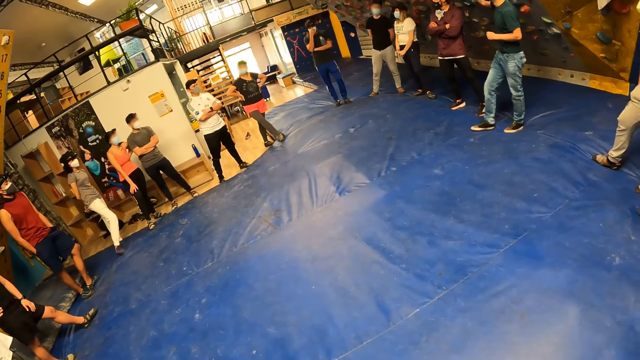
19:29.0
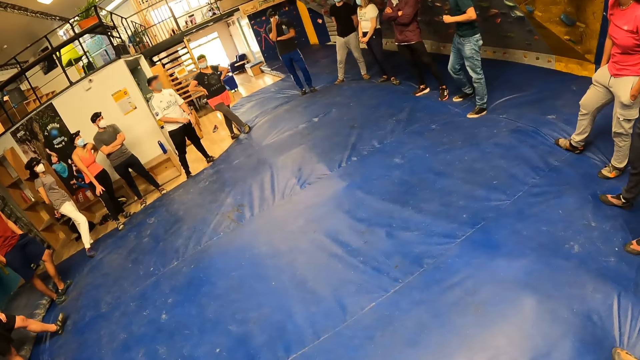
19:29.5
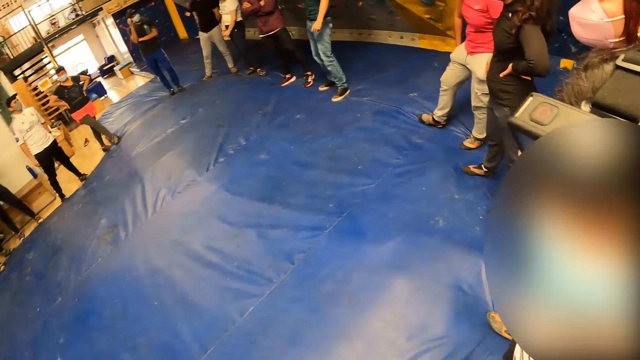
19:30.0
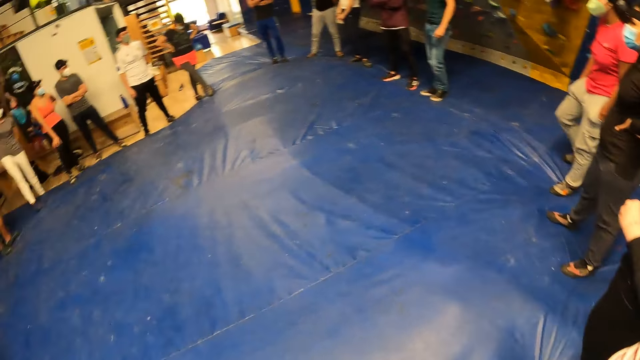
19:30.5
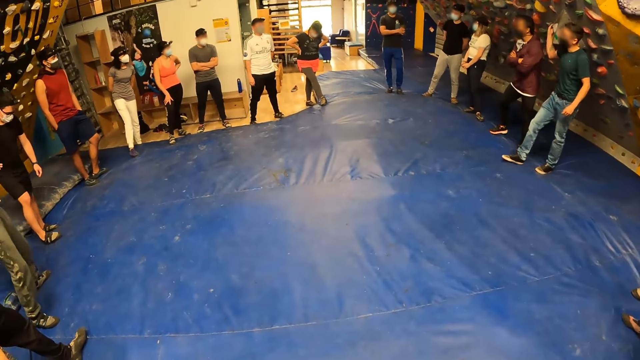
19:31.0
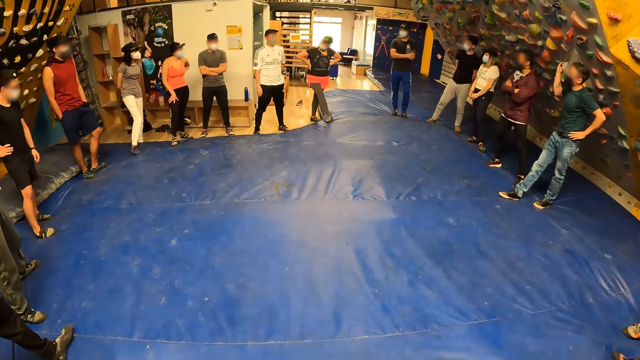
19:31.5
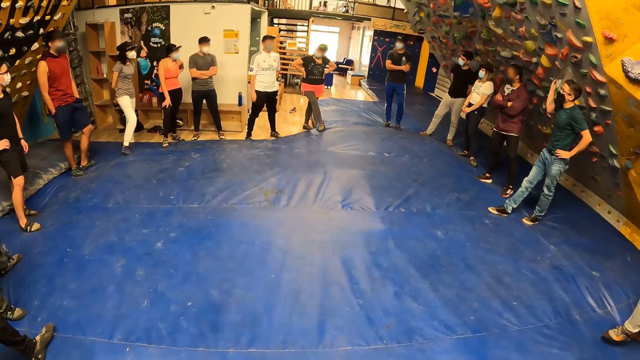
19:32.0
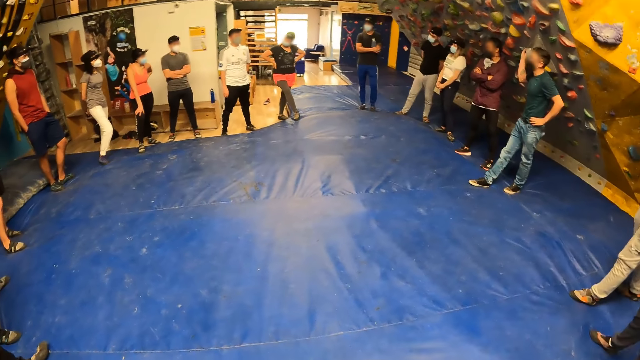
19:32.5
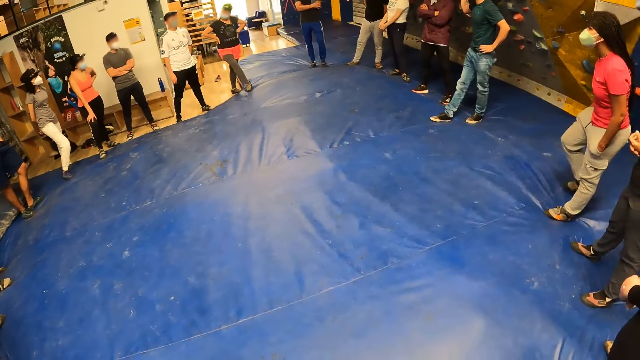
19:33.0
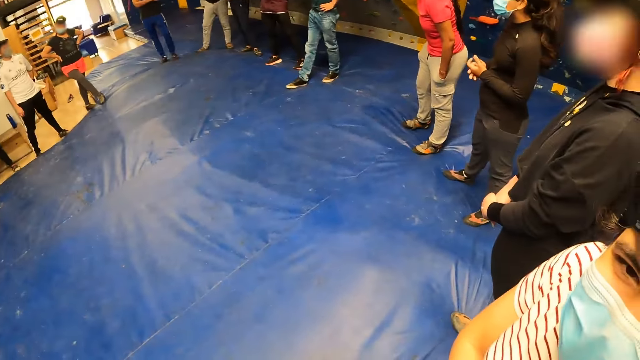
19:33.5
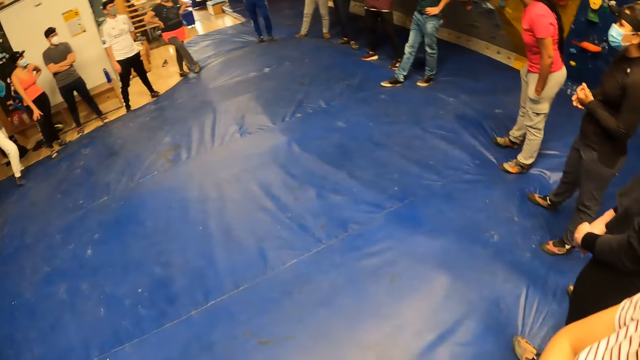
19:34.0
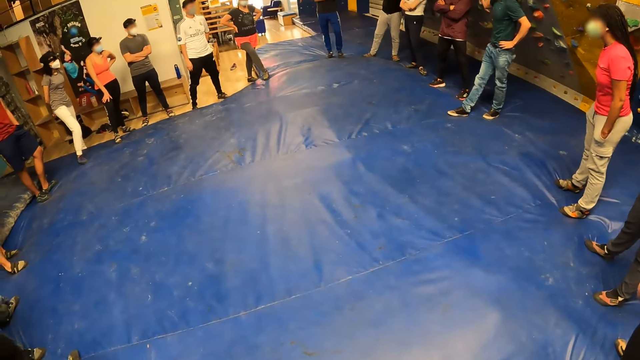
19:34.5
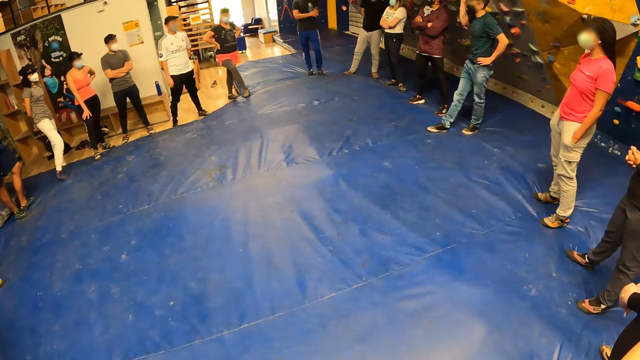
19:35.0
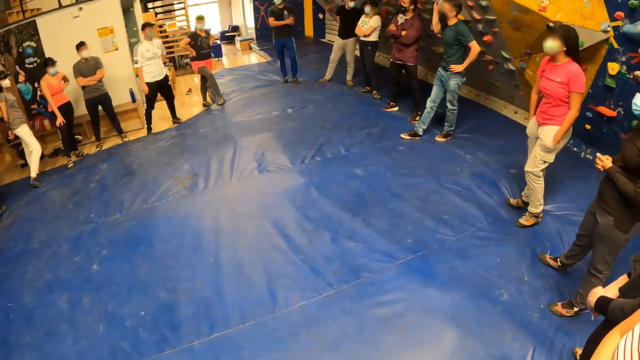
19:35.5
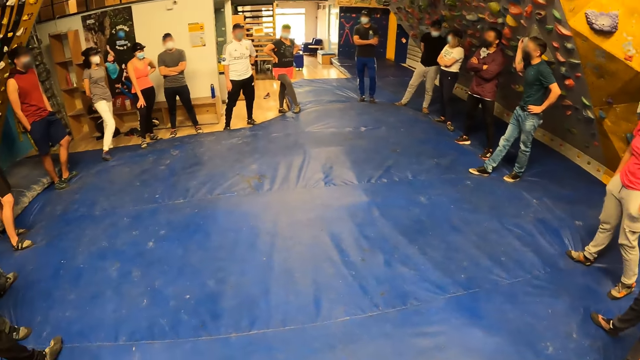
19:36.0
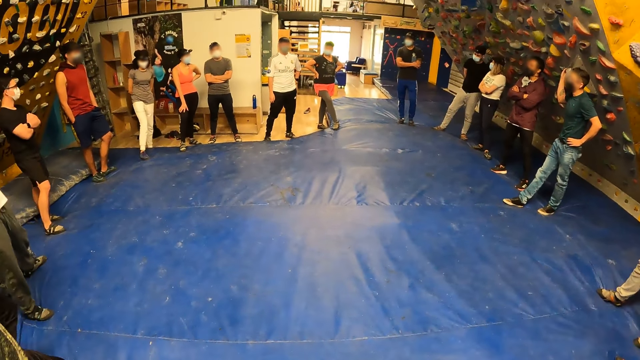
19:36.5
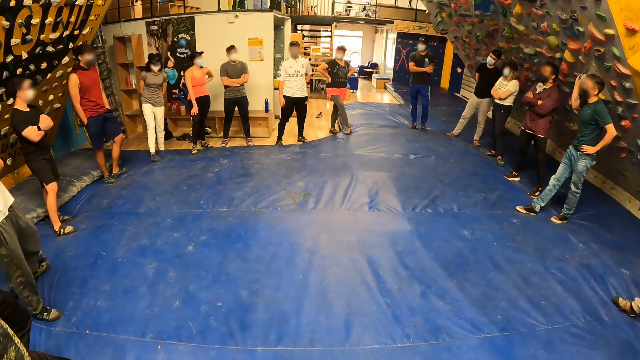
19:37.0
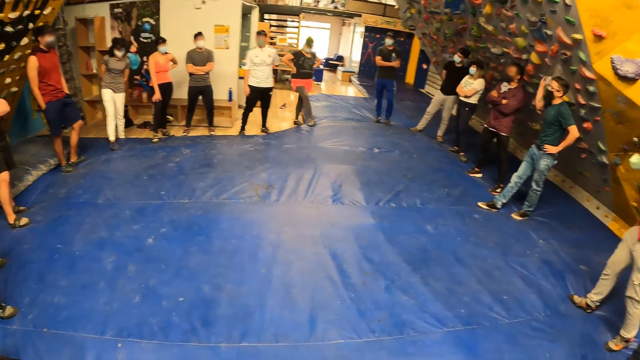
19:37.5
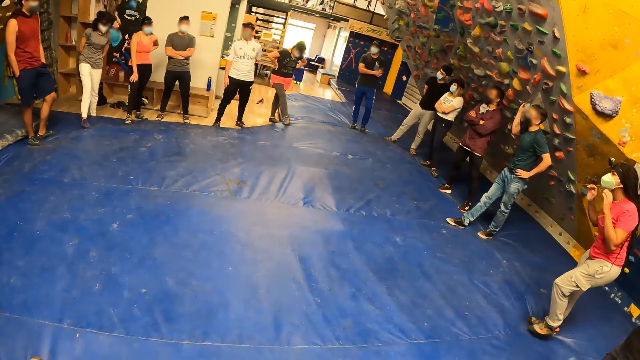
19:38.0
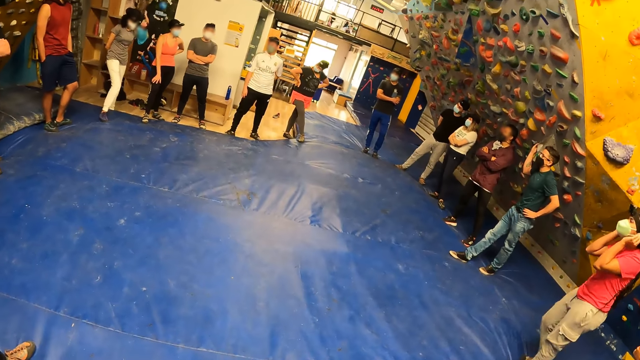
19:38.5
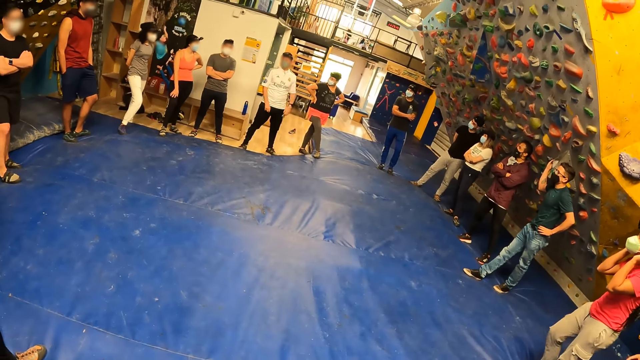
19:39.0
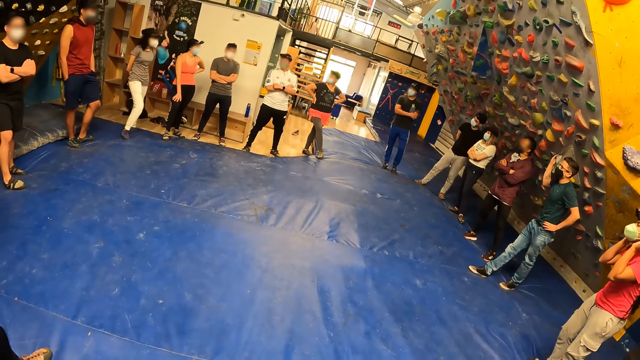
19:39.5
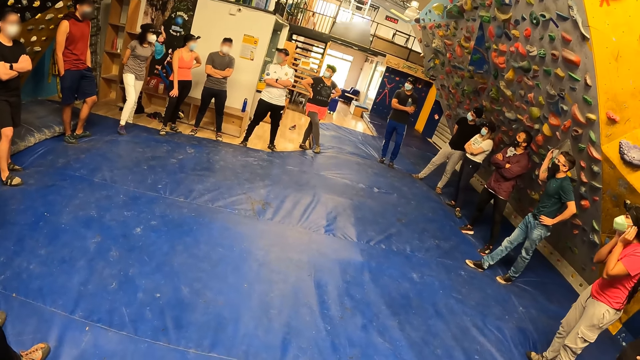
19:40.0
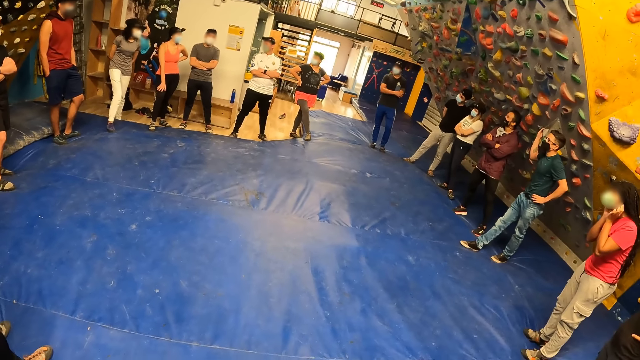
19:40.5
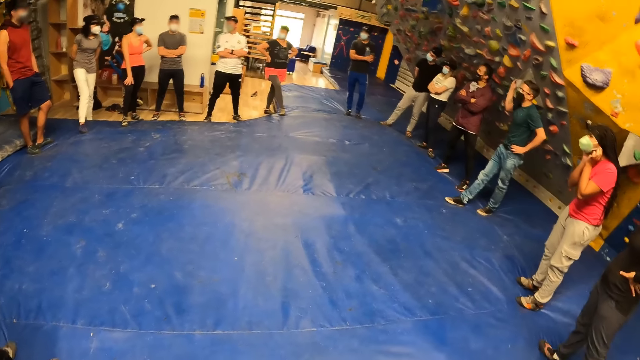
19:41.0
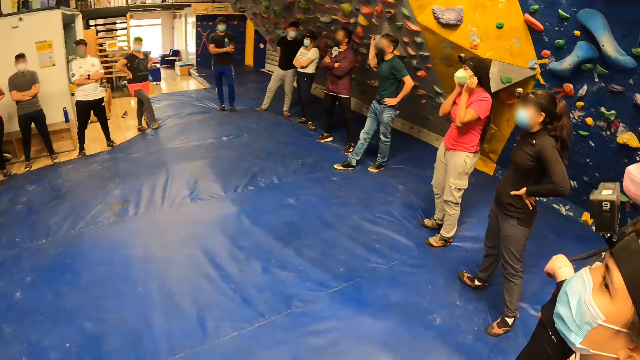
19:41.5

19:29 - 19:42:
A lady interacts with the camera wearer. The camera wearer interacts with the lady. They look around a room. Another lady moves her feet on the floor. The camera wearer looks around the room.

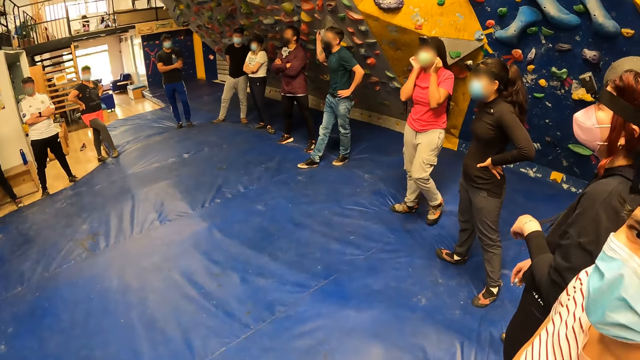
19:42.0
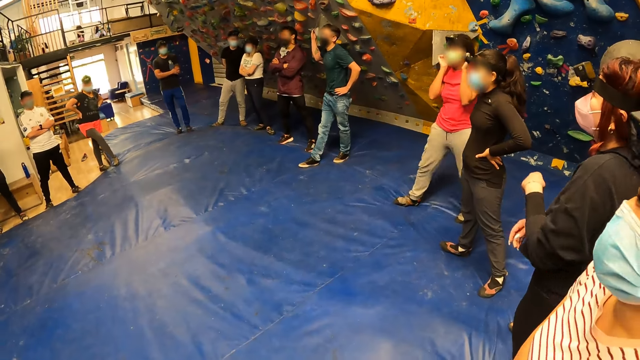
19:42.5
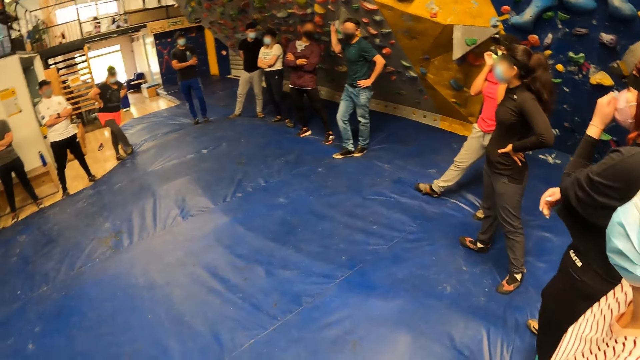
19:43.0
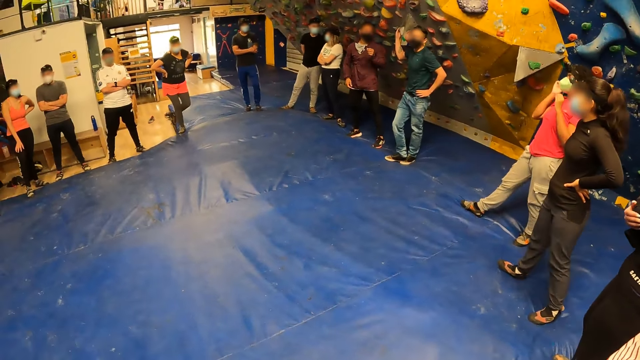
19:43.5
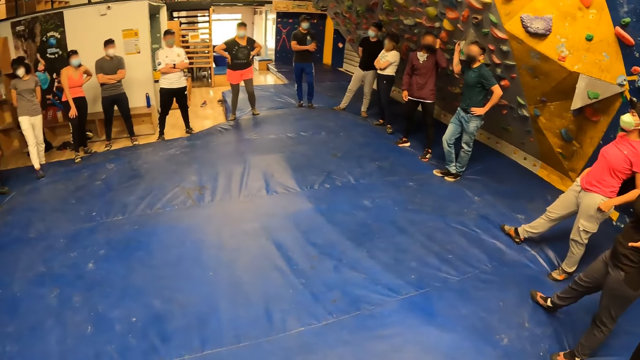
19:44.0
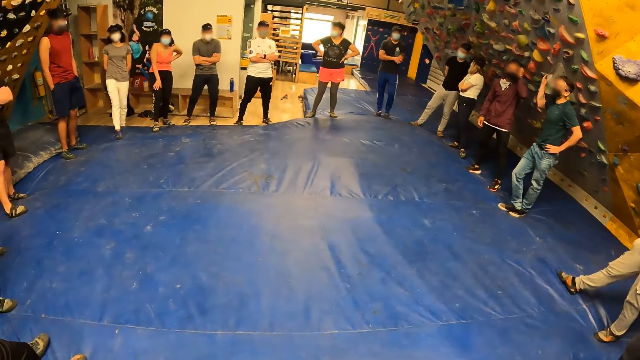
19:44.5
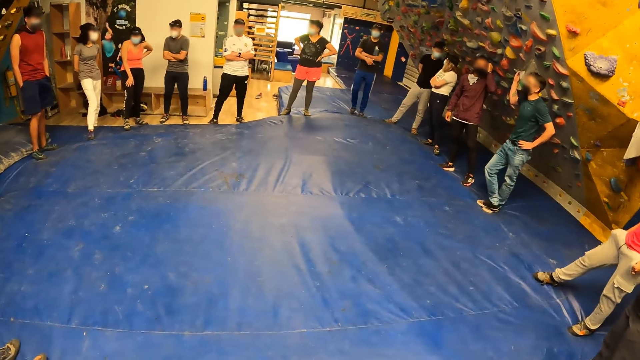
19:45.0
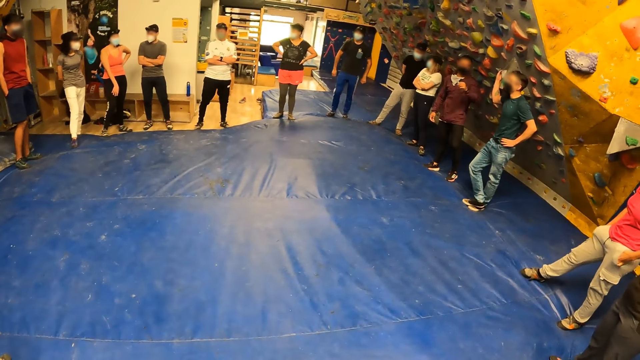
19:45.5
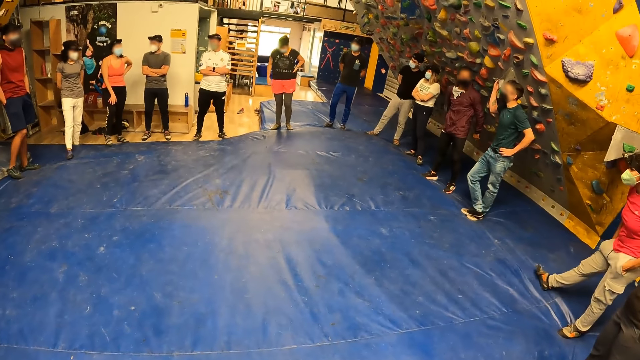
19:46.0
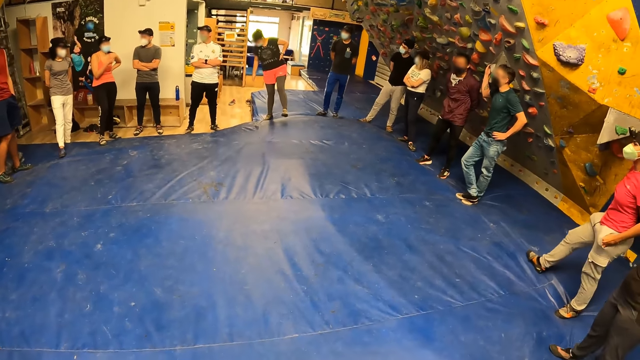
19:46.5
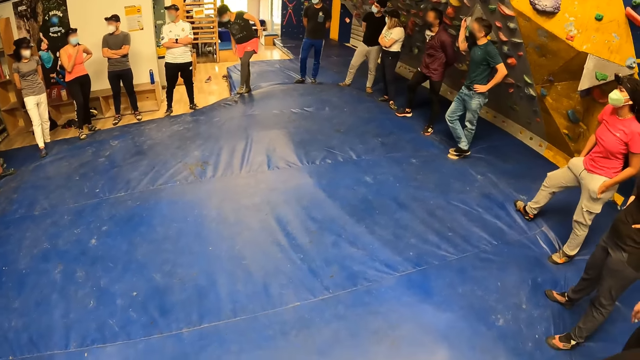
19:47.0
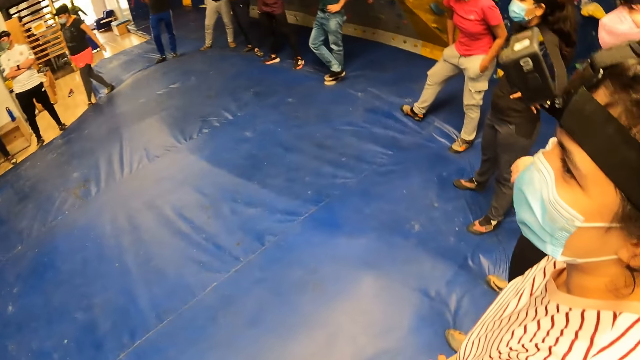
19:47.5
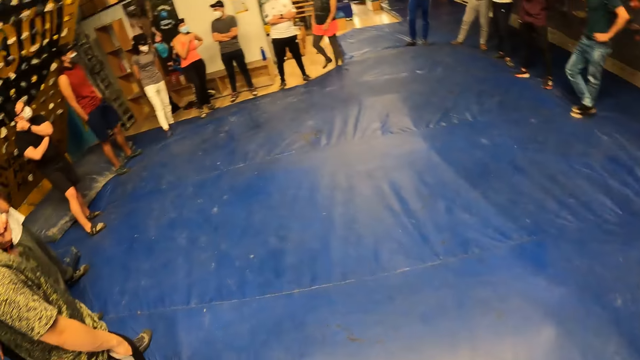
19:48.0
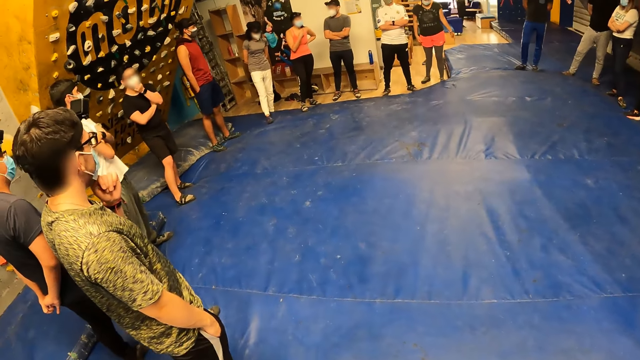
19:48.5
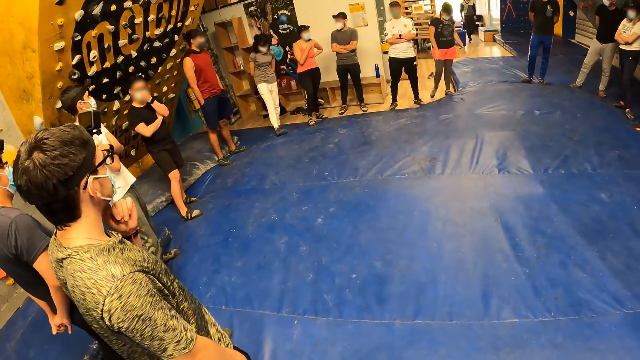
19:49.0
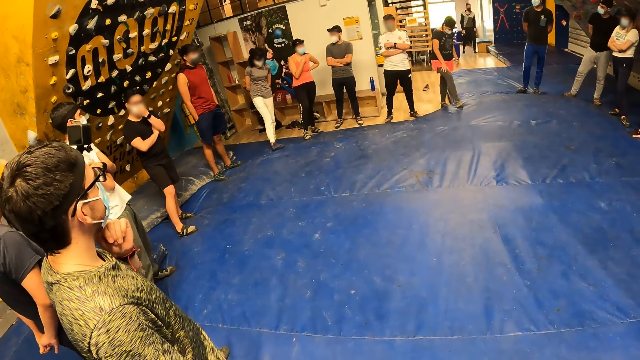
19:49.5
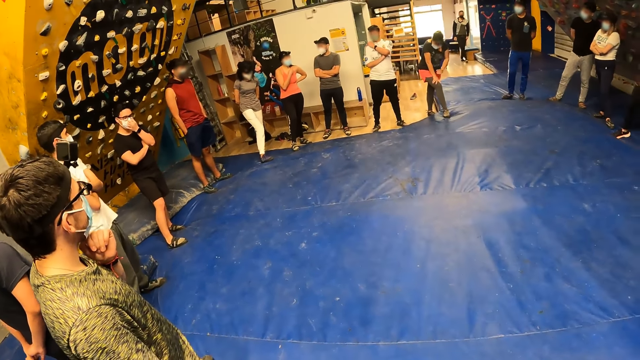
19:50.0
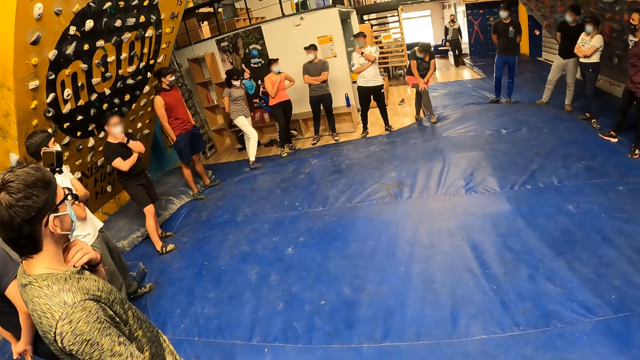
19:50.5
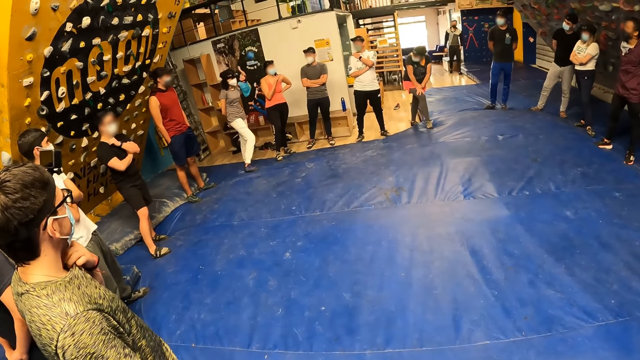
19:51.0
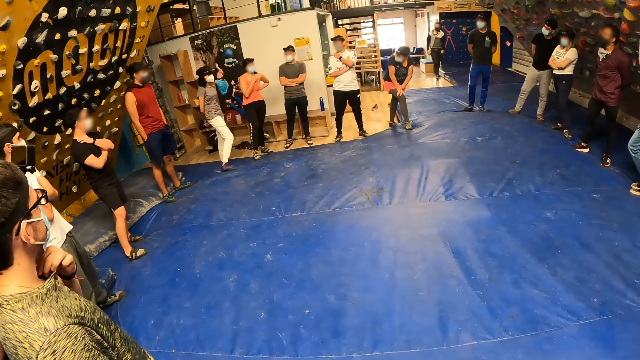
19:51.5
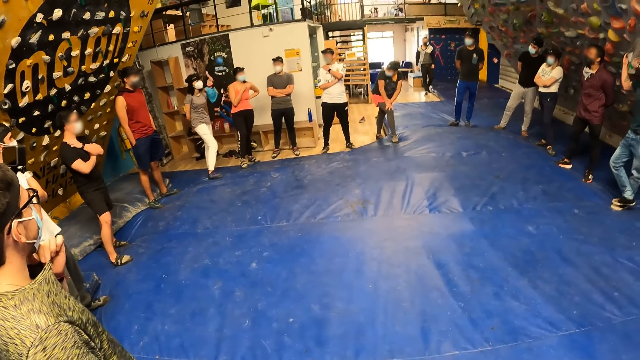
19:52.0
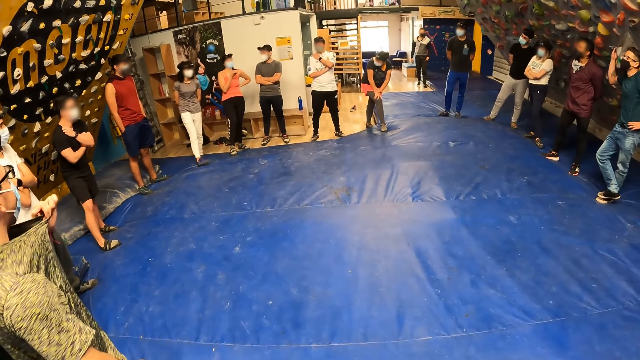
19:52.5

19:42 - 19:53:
A lady interacts with the camera wearer. The camera wearer looks around a room. The lady looks around the room. The camera wearer looks around the room.
